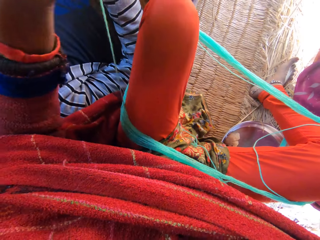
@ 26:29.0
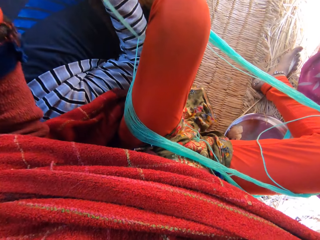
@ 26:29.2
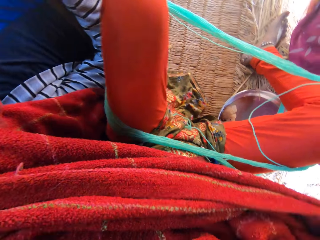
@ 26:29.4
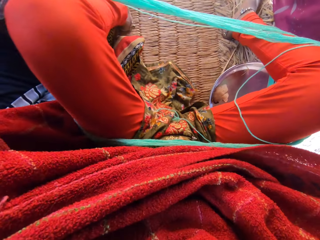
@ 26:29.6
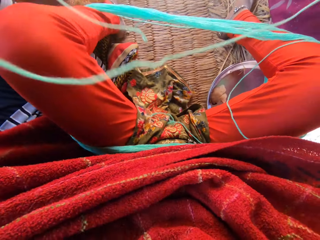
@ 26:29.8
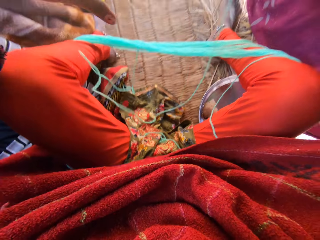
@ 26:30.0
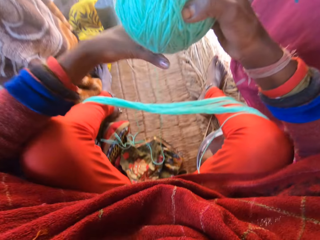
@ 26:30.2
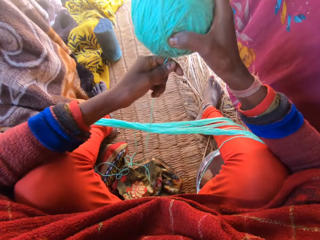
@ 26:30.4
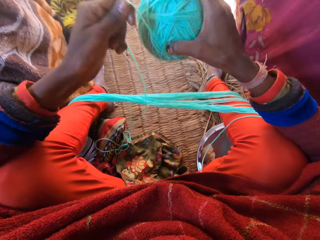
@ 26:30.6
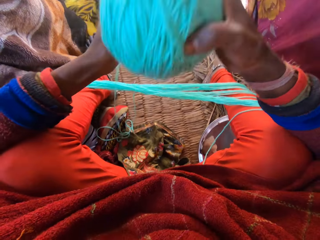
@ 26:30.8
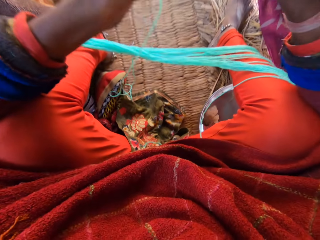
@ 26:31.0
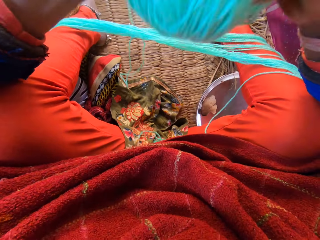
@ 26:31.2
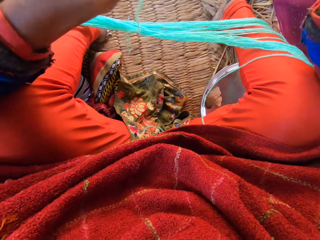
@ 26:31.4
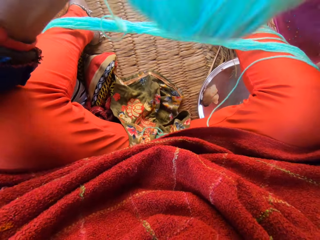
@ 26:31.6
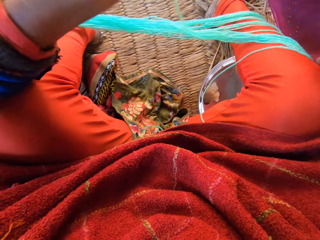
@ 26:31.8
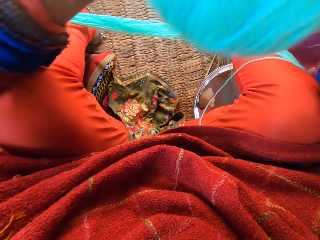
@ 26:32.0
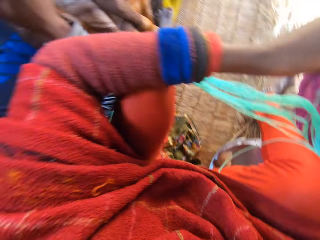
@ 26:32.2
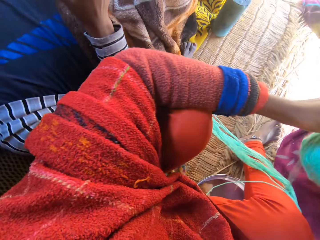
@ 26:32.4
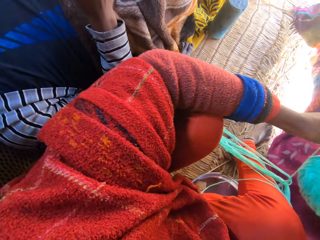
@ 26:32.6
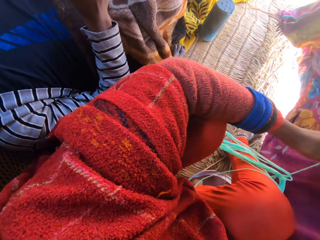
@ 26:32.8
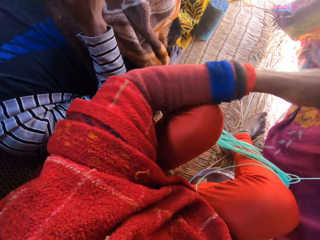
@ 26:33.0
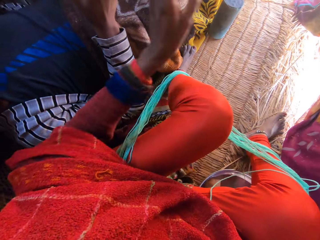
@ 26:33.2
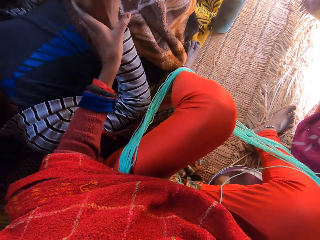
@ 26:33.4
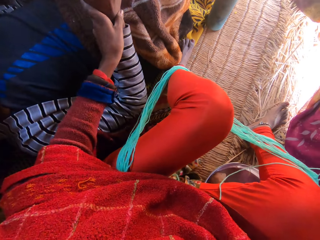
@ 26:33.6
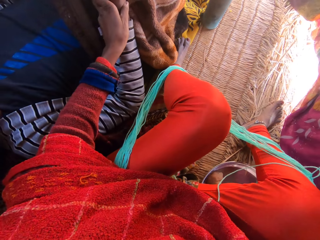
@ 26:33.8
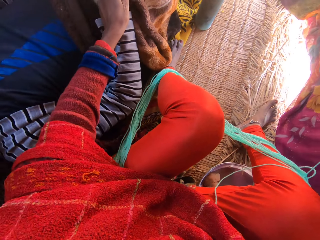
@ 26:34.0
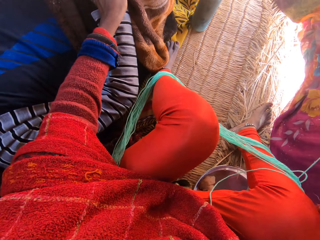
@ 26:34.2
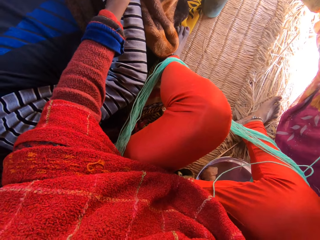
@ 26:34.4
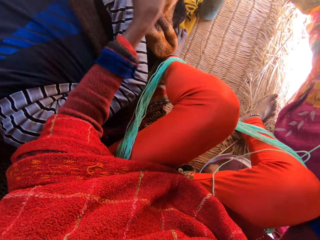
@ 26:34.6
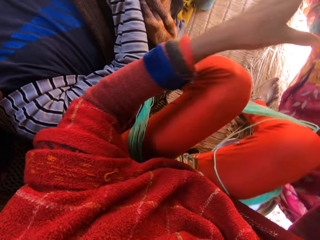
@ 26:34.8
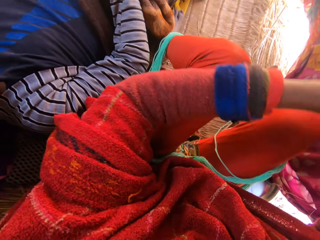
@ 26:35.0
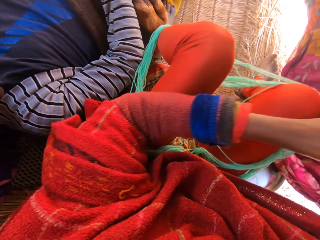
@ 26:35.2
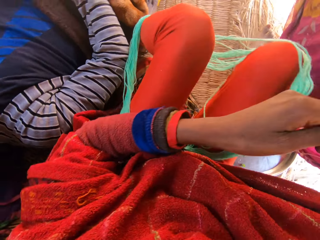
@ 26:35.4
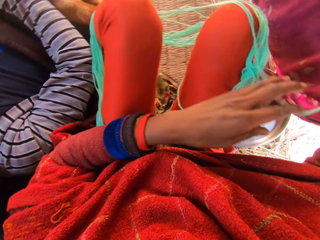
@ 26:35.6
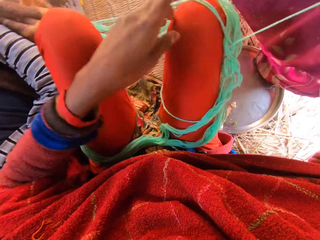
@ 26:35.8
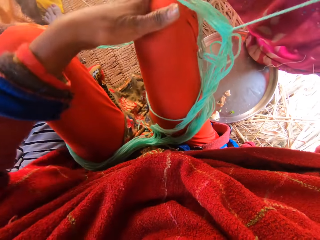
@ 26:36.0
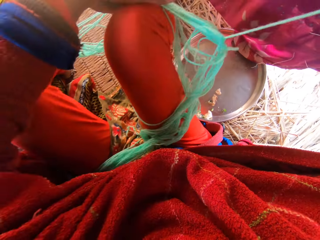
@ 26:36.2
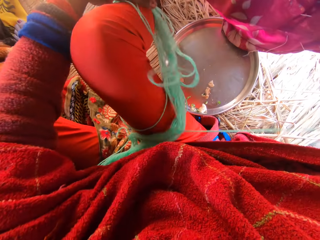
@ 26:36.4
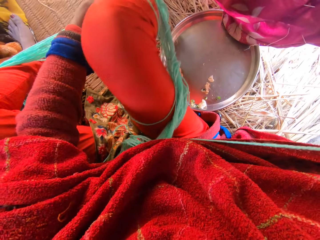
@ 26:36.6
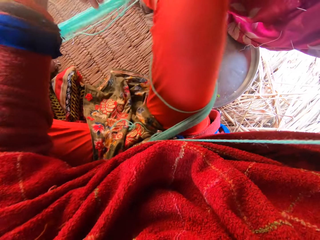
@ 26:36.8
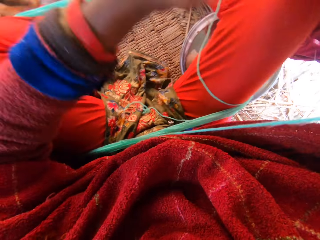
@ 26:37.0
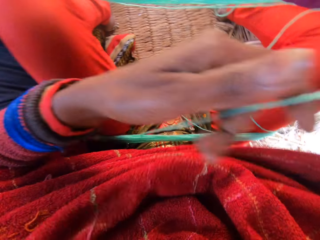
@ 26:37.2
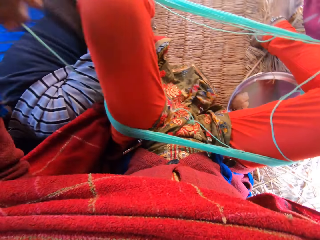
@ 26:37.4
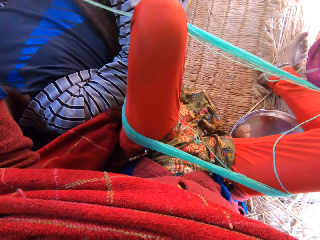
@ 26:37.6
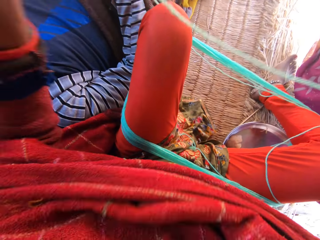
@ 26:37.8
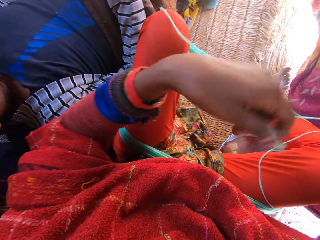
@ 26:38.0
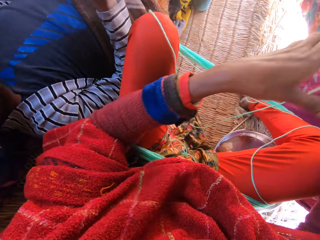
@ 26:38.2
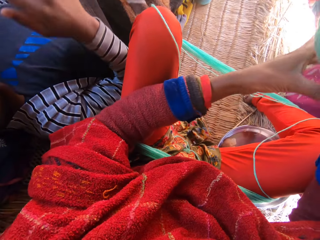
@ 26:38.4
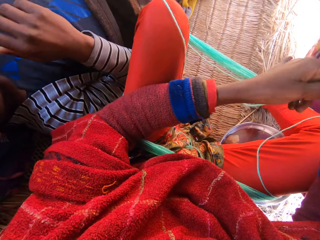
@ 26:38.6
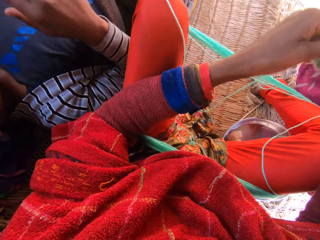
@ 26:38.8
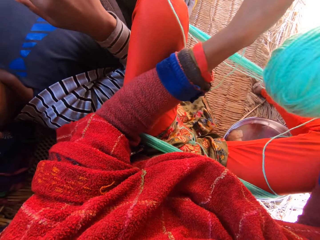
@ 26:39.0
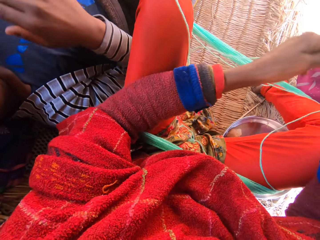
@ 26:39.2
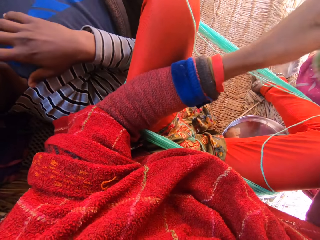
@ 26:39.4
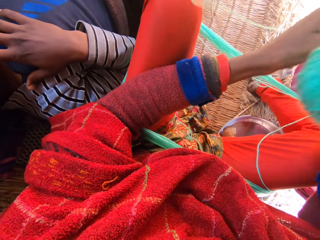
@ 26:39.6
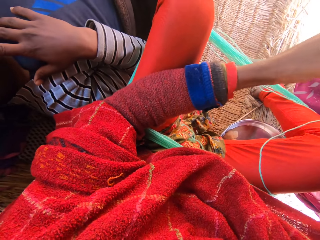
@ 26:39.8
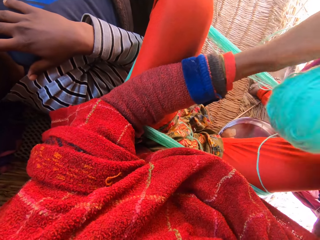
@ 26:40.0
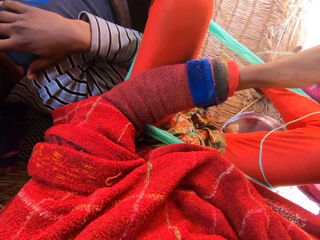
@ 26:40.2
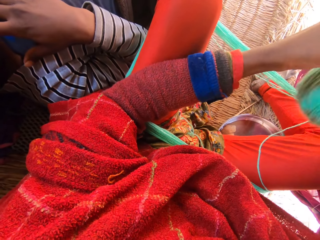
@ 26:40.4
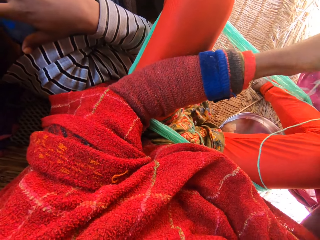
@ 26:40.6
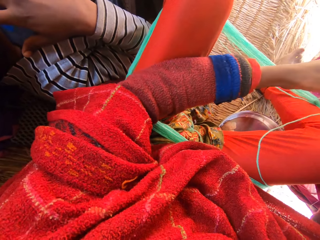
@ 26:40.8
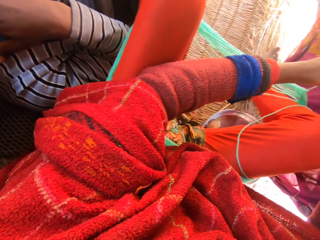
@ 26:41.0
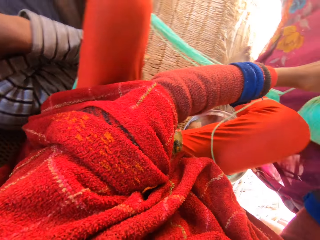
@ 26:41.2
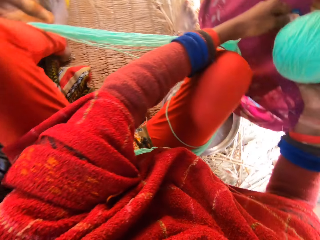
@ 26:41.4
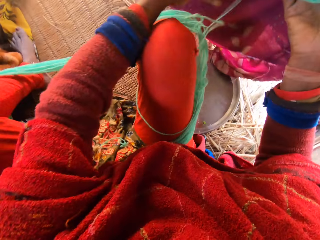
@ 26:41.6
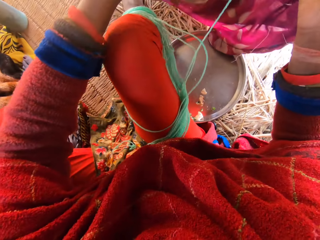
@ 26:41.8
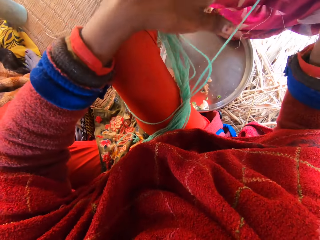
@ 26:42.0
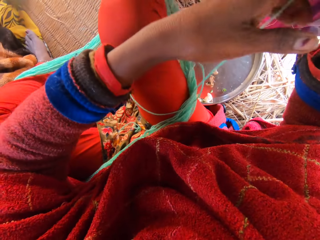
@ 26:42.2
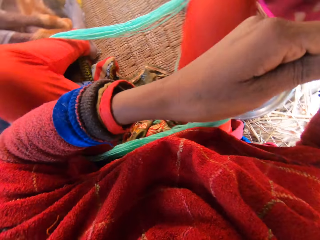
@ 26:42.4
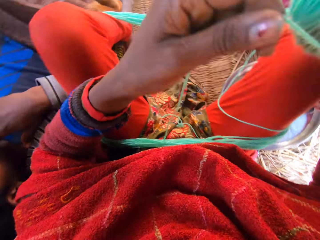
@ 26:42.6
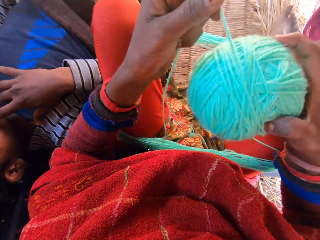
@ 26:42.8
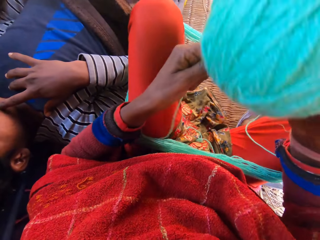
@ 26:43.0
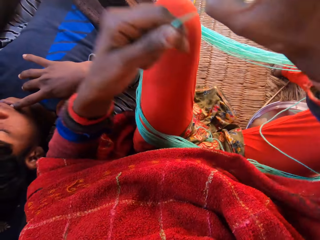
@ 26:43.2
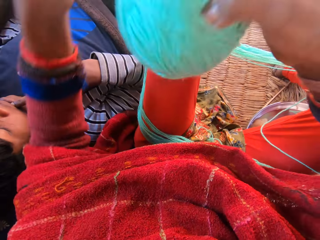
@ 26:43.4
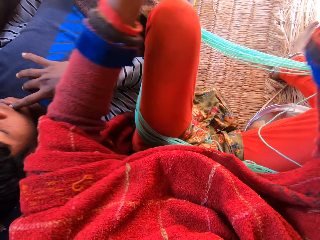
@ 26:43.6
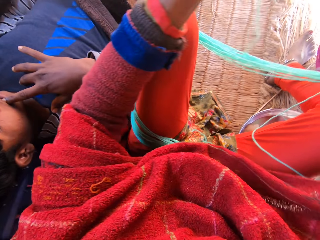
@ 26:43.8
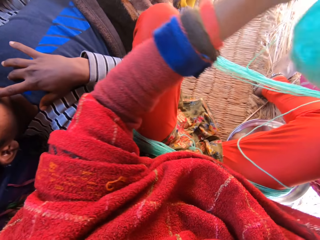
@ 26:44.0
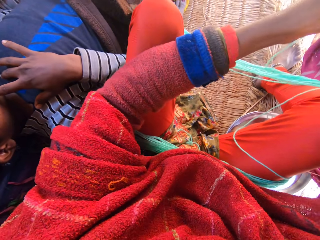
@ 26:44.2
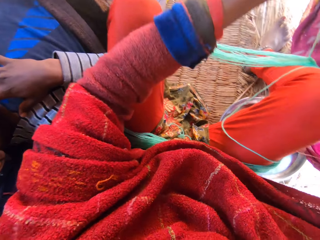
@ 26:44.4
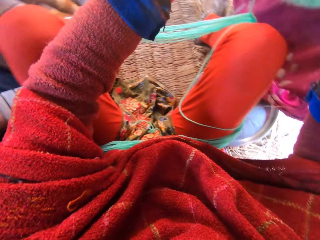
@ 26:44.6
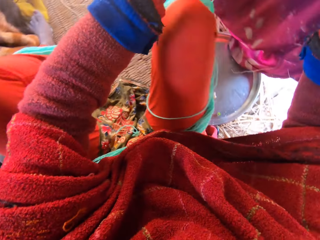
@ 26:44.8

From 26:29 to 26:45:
The camera wearer folds the yarn to one big round. She pushes a man's hand. She adjusts the man's right hand with her left hand. She aligns the yarn with the left hand. She folds the yarn to one big round. She reels the wool with her hands.

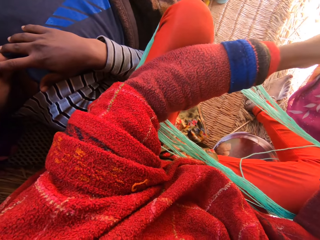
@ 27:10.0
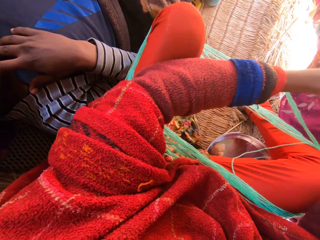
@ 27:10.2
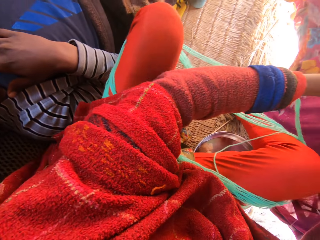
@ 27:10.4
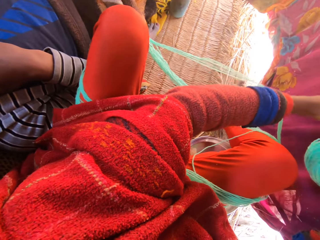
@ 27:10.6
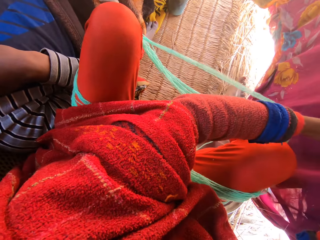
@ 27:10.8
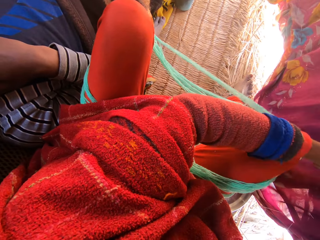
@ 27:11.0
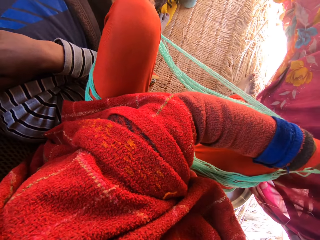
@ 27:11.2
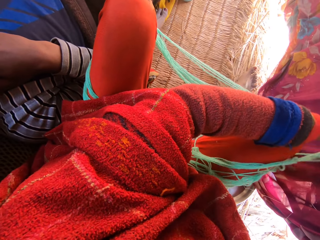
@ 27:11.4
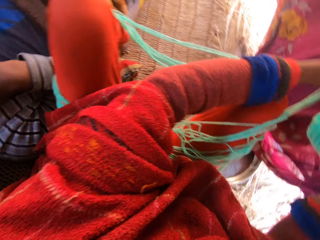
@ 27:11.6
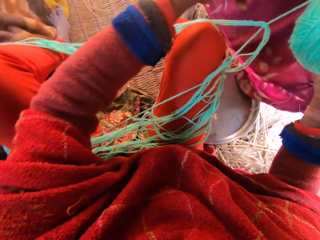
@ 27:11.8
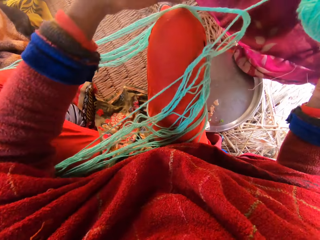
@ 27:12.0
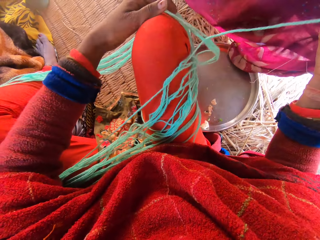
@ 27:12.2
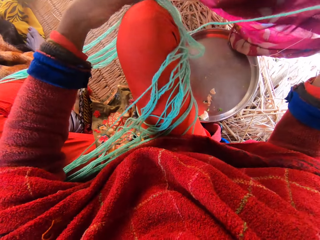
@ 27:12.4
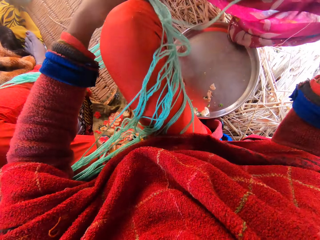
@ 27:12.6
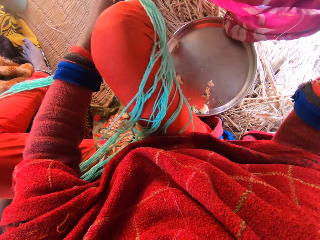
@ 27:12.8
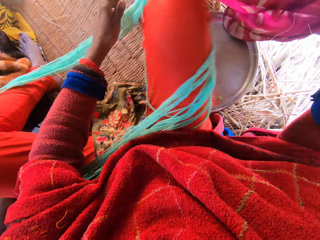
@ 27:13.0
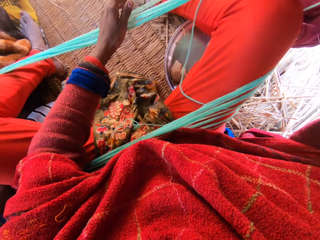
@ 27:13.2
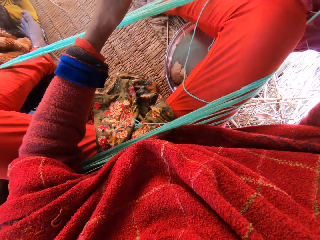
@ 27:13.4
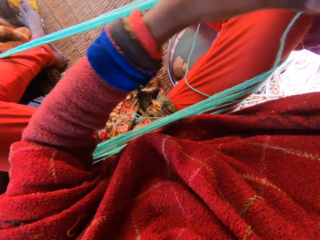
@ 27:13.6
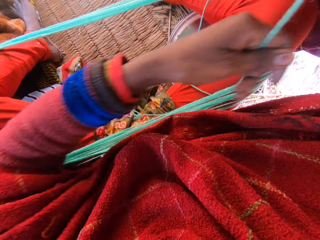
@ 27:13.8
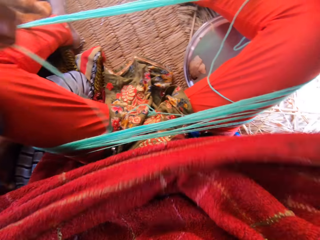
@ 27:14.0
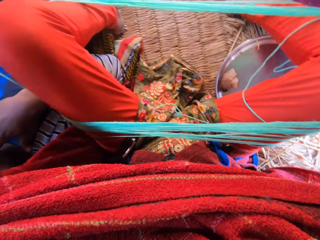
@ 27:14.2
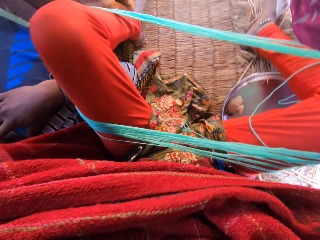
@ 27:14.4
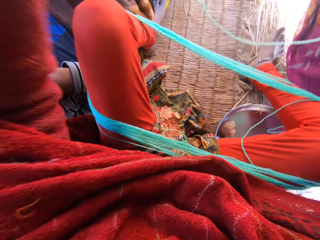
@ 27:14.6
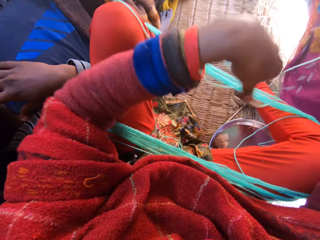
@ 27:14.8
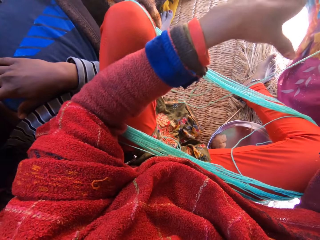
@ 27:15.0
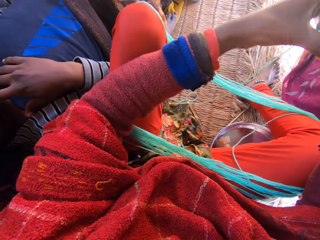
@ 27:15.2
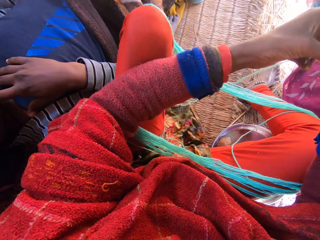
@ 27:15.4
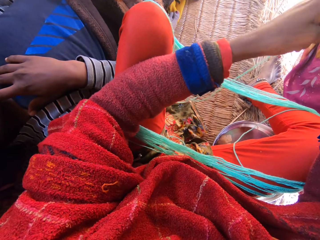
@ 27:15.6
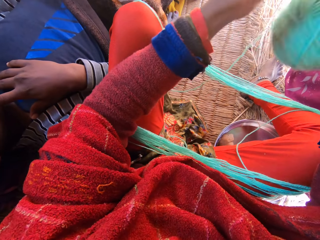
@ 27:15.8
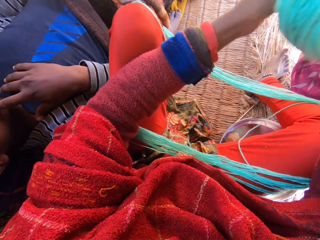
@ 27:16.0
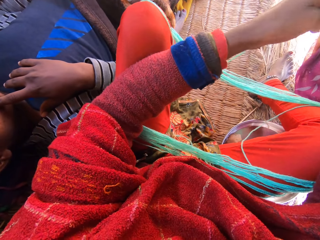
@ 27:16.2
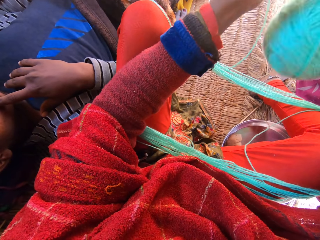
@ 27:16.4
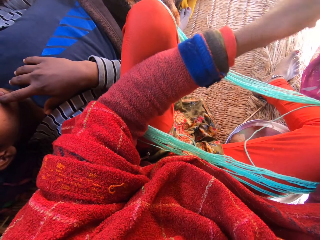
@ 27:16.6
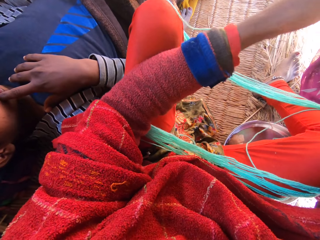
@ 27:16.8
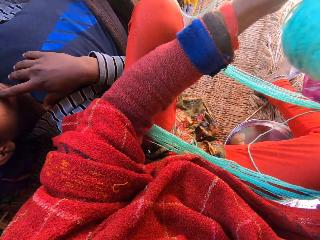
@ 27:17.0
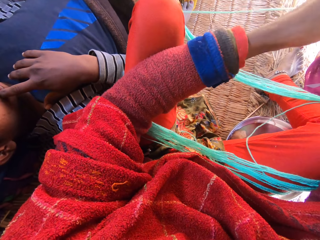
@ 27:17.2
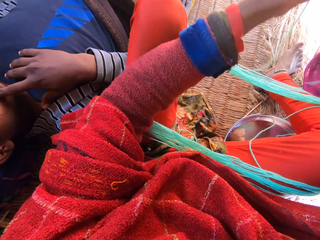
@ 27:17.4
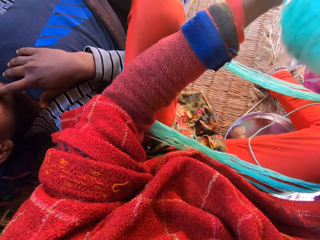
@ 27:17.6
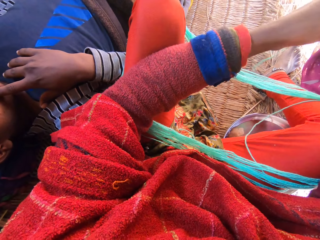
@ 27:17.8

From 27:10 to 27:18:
The camera wearer aligns the yarn with the left hand. They roll the thread with the left hand.
